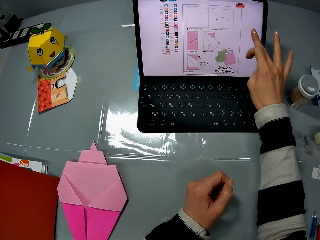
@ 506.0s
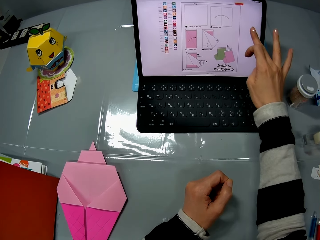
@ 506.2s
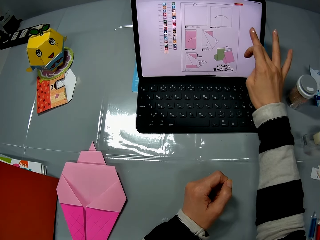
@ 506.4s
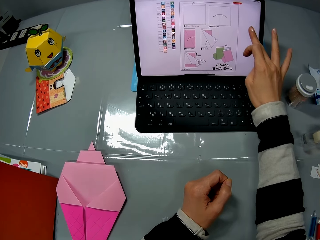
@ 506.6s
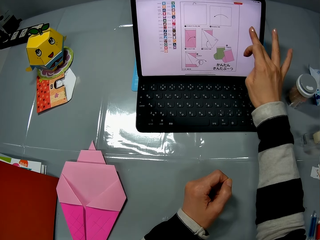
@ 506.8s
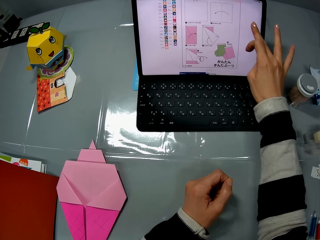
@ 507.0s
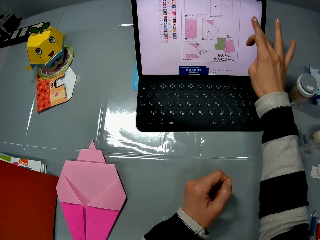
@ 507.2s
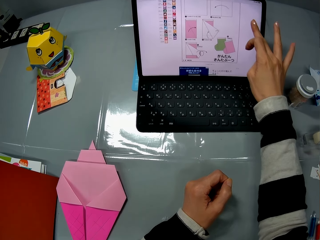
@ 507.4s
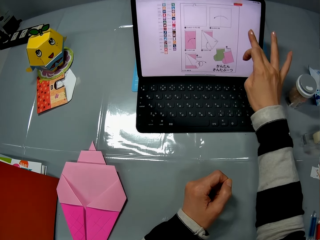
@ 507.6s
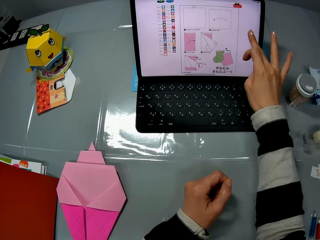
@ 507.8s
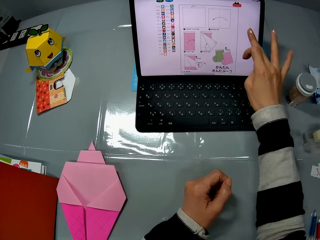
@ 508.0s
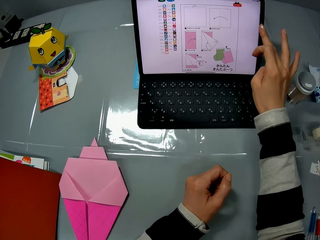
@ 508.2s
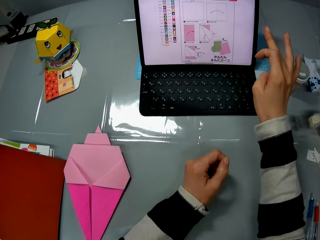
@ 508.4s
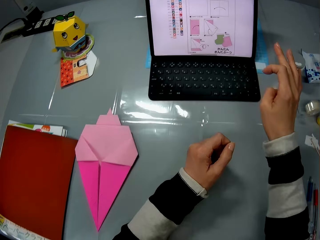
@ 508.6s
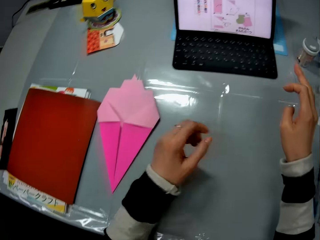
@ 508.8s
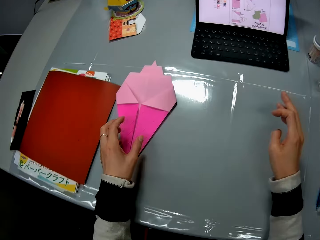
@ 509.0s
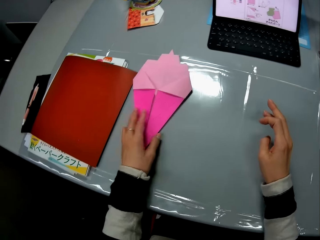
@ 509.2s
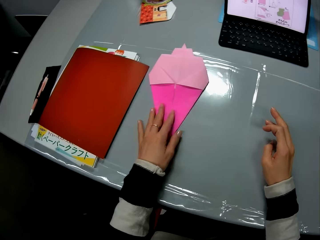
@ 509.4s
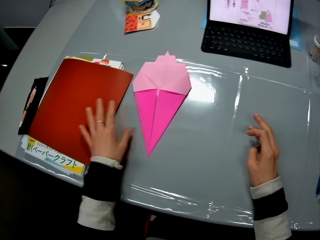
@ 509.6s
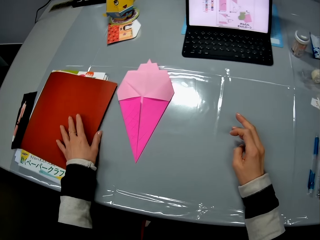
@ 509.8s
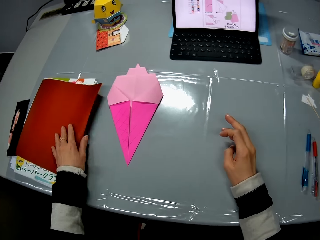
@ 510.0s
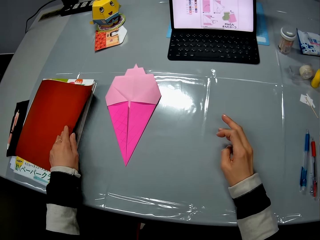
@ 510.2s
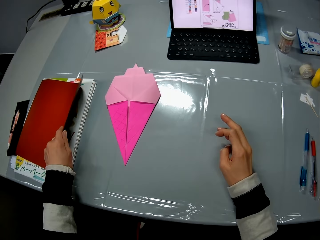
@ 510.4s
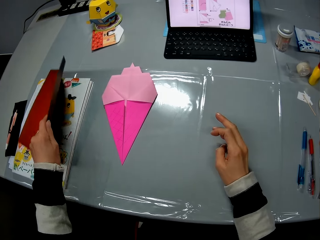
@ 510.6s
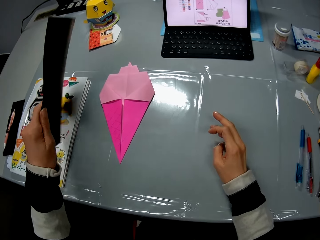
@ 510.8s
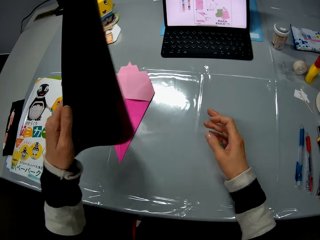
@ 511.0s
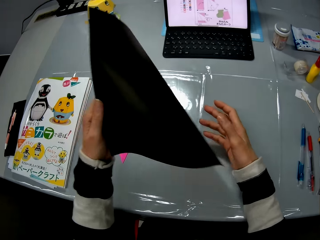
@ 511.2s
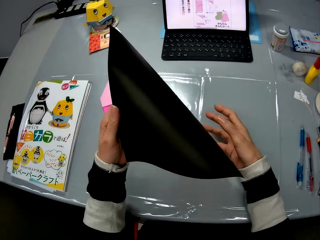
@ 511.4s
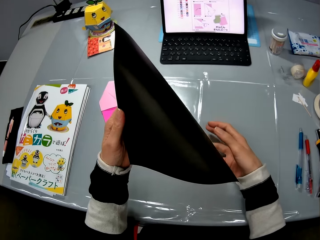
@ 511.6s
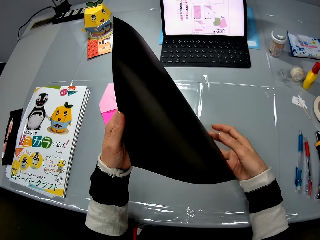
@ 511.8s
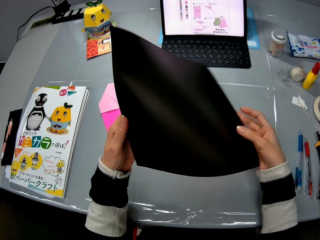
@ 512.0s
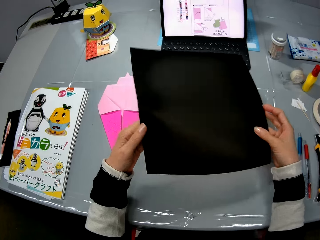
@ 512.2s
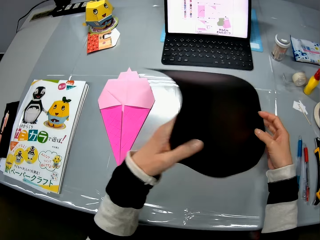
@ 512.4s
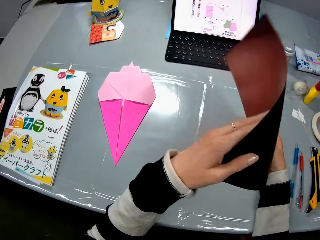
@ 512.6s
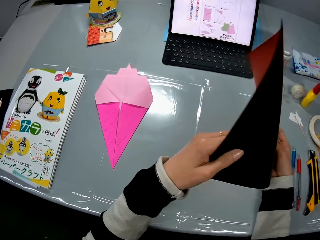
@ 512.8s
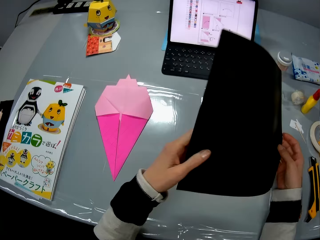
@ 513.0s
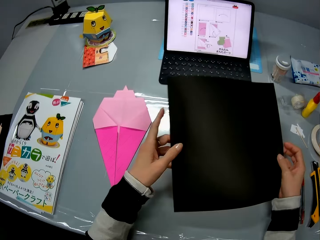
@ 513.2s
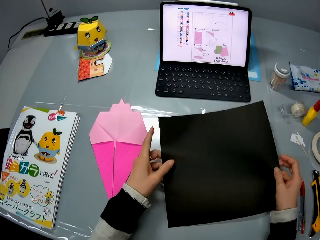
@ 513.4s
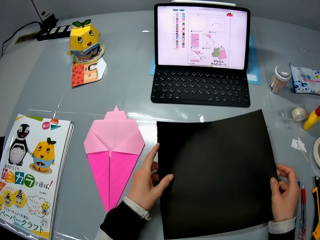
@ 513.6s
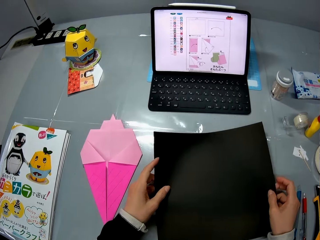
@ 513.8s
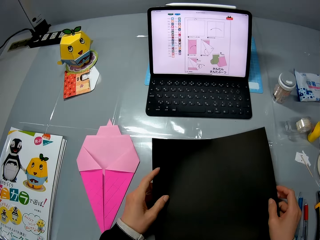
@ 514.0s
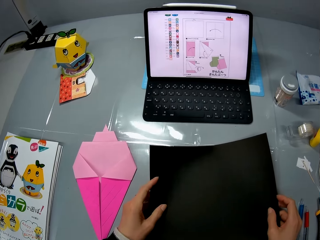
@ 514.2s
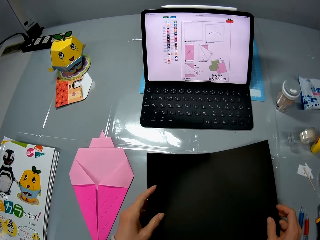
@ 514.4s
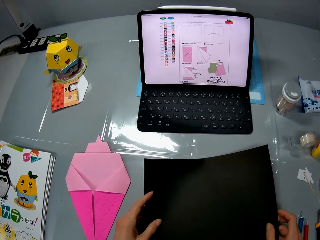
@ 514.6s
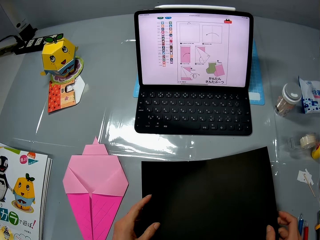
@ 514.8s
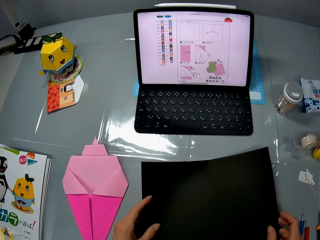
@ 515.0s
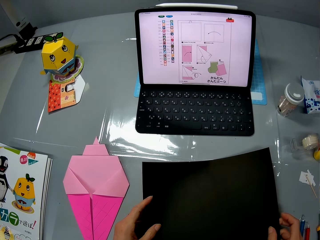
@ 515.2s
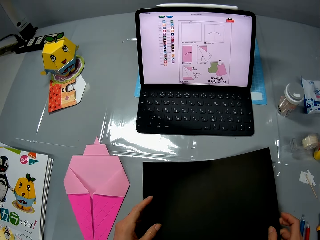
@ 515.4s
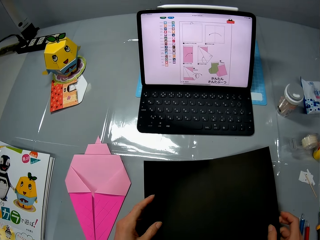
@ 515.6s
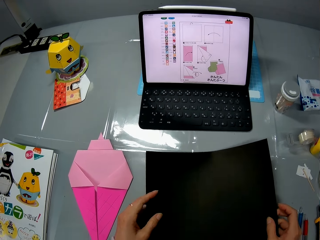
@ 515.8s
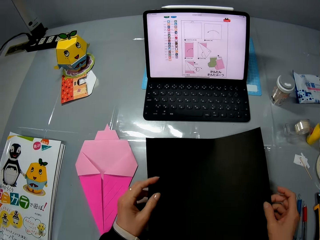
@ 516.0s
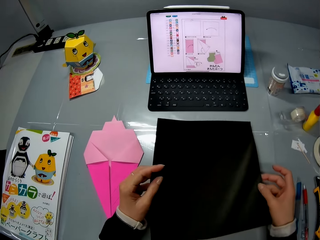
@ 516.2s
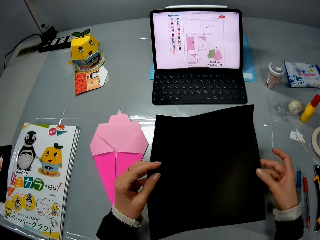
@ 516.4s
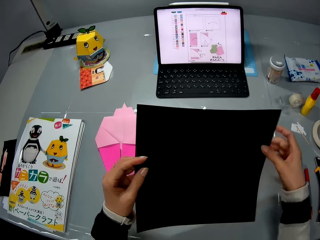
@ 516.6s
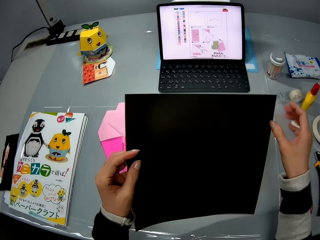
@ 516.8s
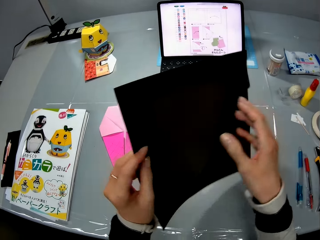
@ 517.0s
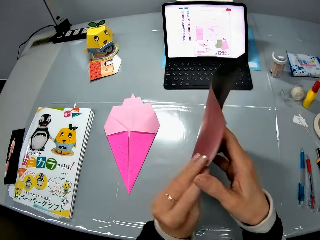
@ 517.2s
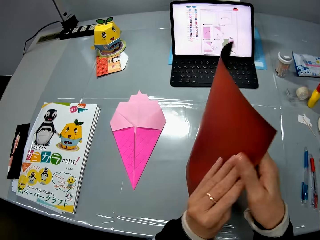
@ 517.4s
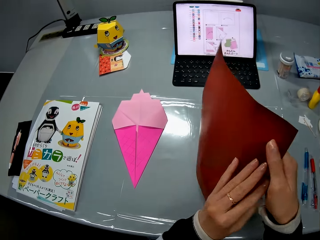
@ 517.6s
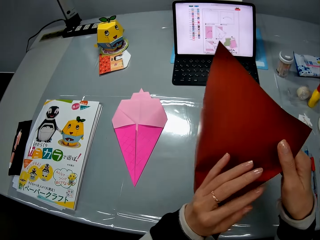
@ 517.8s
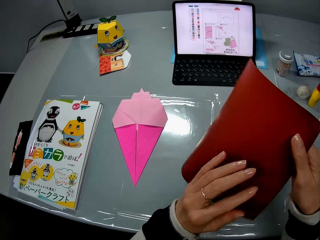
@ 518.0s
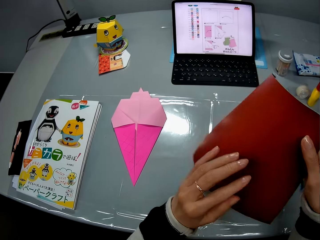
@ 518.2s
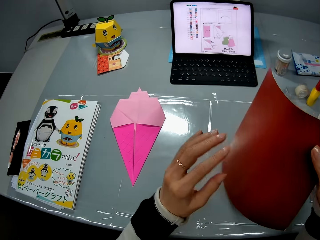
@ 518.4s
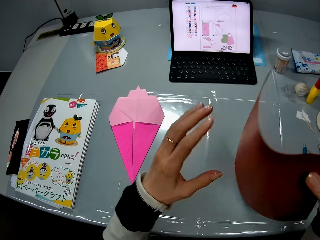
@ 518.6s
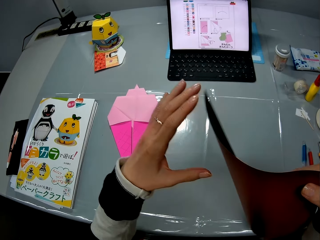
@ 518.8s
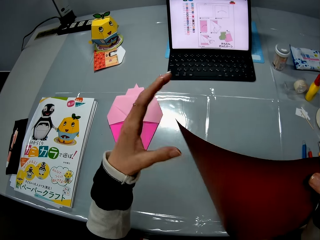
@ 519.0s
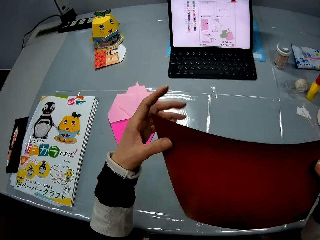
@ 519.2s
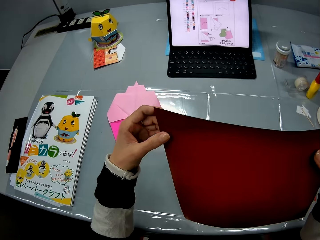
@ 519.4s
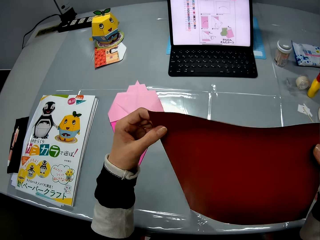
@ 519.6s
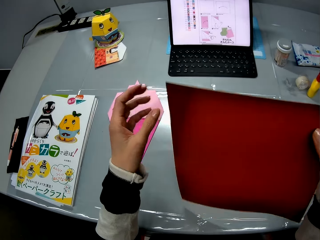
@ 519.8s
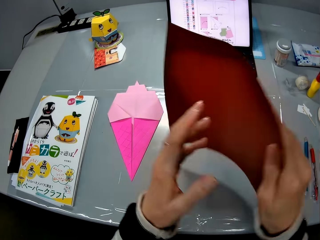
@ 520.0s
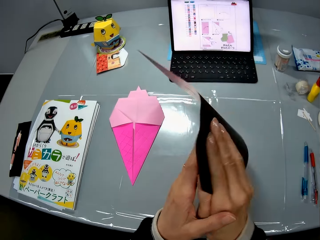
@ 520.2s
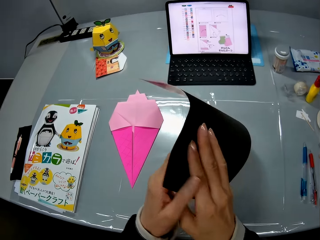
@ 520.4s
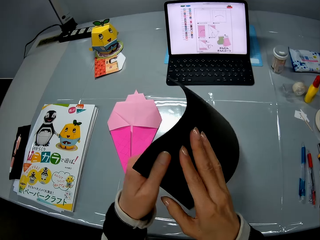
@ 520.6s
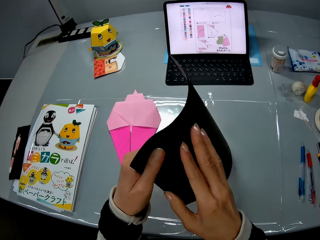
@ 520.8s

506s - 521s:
The camera wearer moves her finger along the surface of the screen. She moves her hands towards her. She holds the origami with her hand and pushes the origami forwards. She touches the craft on the table with her left hand. She moves her hand towards the manila paper. She picks up a sheet from the table with her left hand. She holds the paper with her hand. She turns the paper. She holds the paper with both her hands. She stares at the paper. She turns a part of the paper. She lowers the paper towards the table. She stares at the paper. She stares at the laptop. She lifts up the paper. She turns the paper.

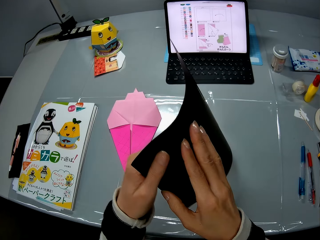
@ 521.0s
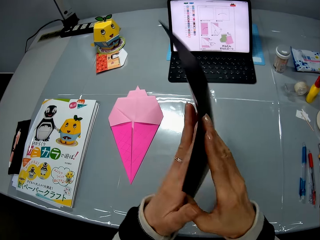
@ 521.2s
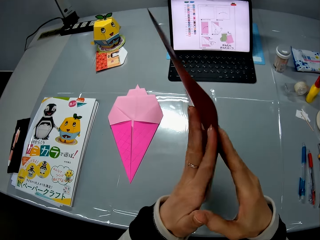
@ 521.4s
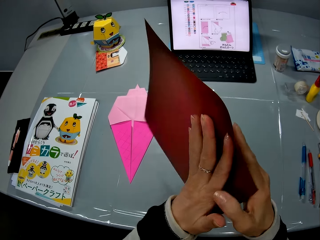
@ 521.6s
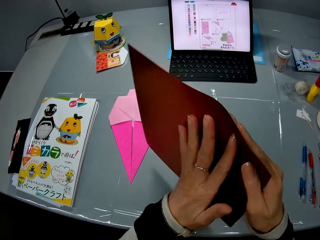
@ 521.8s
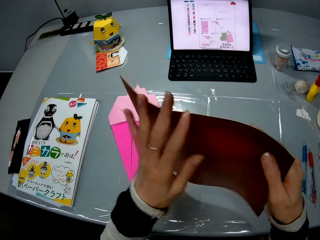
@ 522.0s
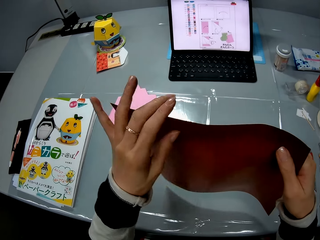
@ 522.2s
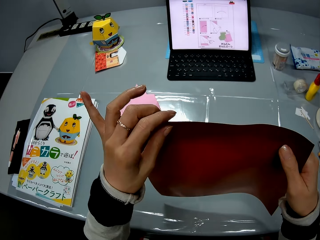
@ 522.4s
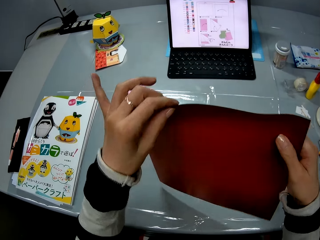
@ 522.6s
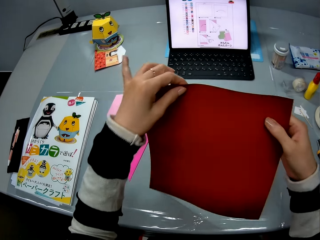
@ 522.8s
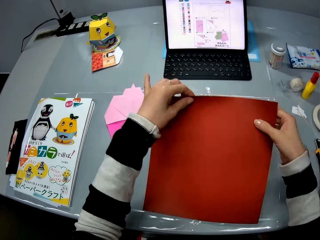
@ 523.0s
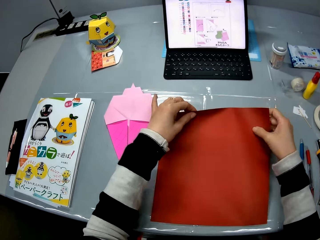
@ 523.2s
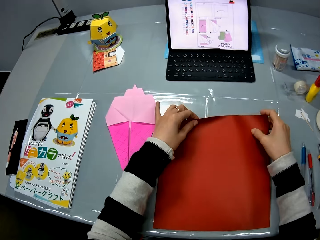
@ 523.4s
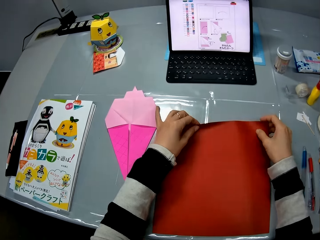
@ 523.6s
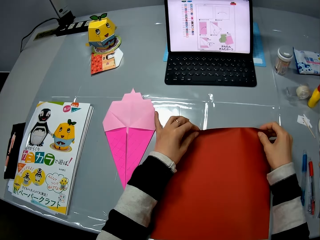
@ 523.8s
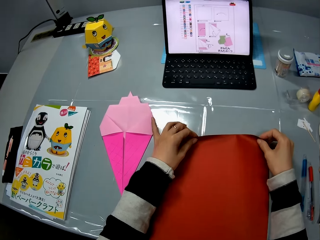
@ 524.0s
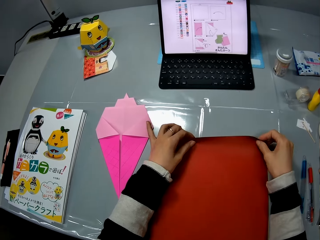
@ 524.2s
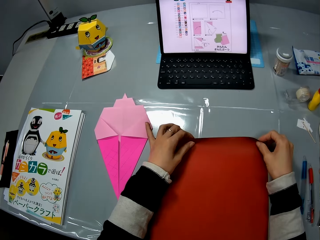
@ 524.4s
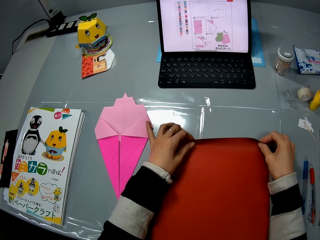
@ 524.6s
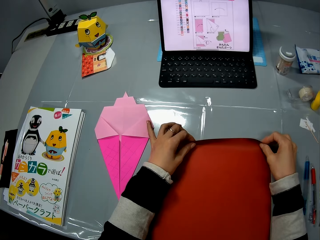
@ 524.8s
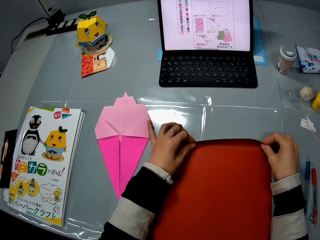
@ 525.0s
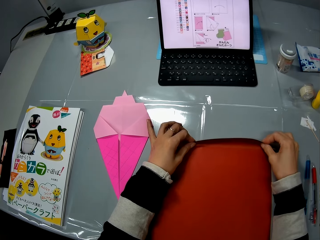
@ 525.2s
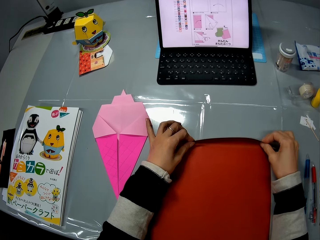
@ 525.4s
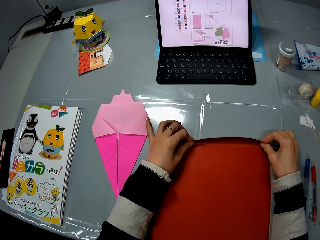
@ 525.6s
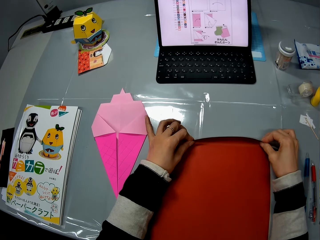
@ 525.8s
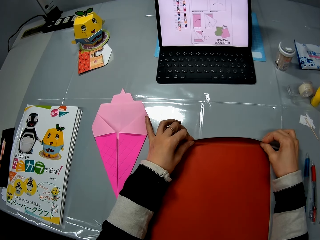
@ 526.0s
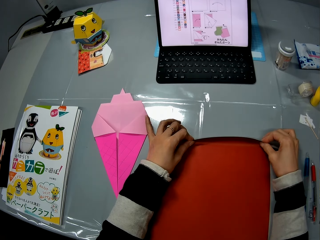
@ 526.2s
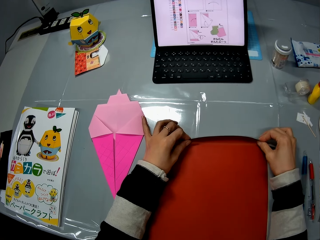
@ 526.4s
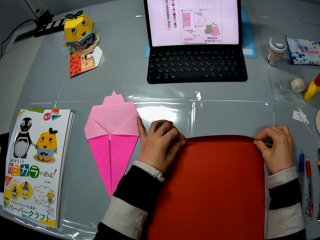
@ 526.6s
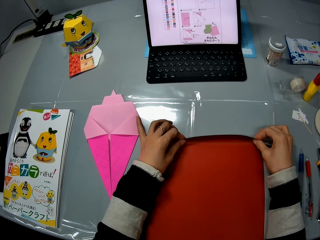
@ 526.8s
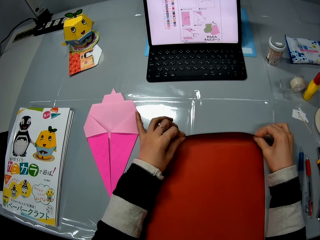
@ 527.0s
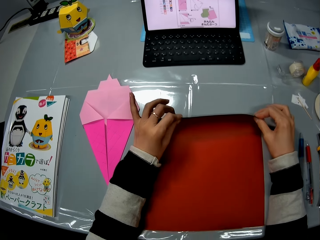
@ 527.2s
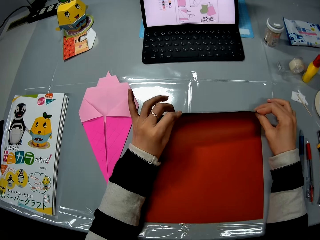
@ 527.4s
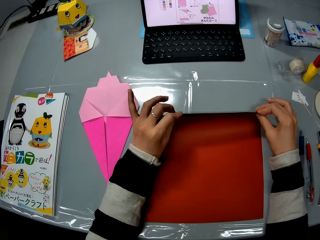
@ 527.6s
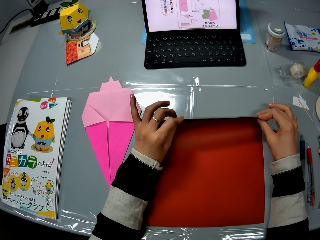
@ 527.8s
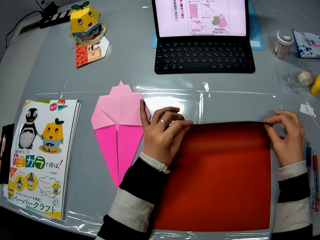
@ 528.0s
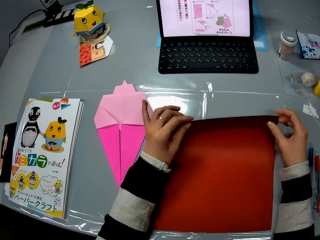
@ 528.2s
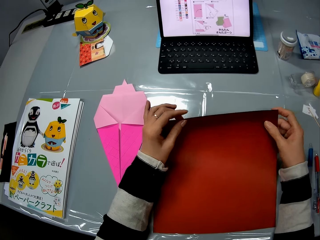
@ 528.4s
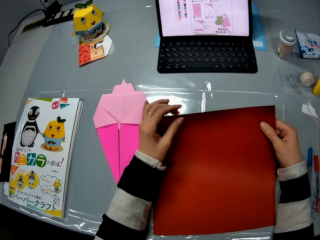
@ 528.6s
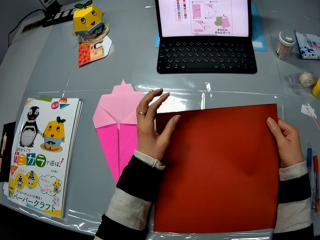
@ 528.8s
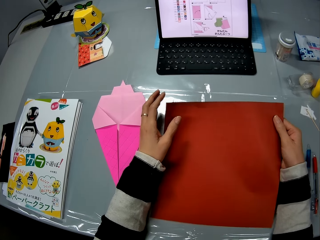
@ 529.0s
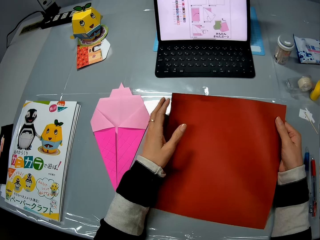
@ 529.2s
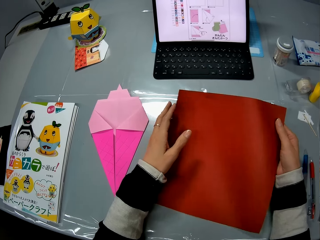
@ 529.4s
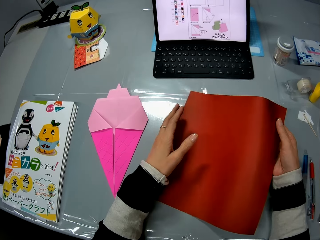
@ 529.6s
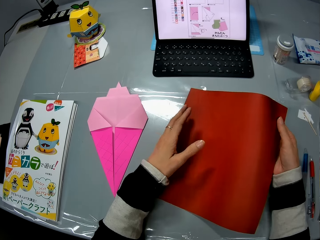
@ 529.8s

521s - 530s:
The camera wearer lowers her hands towards the table. She places the paper on the table. She bends the sheet on the table with both her hands. She lifts up the paper.
